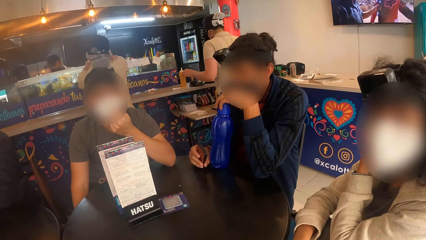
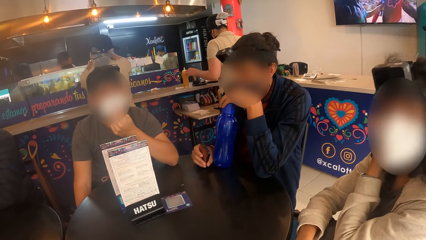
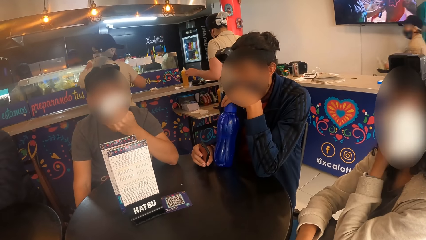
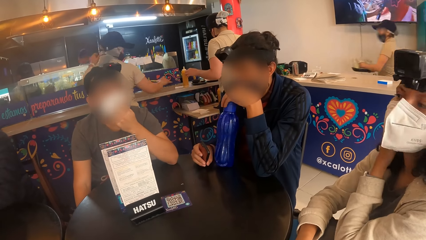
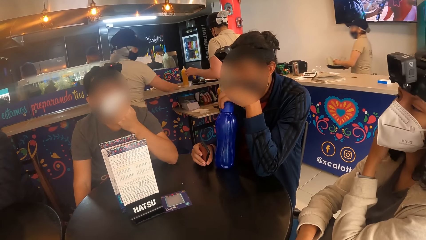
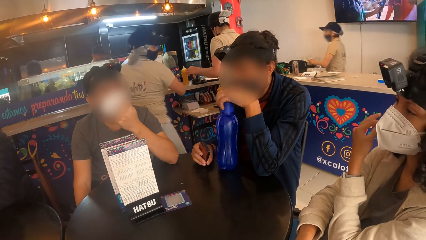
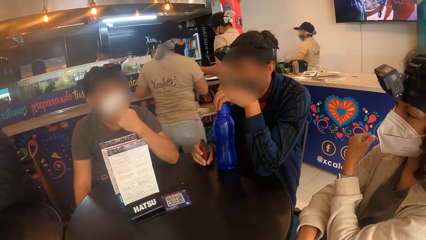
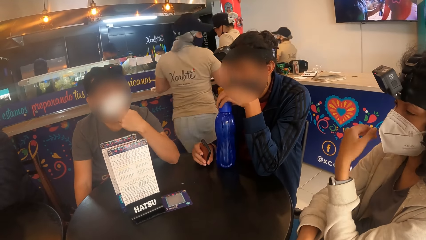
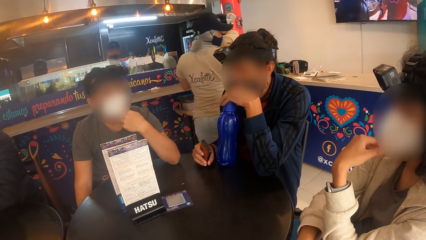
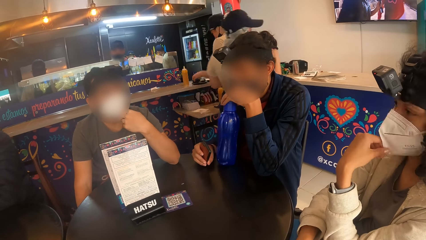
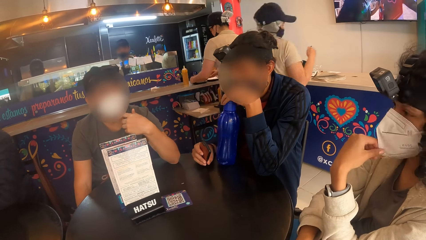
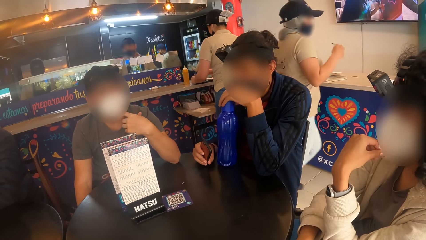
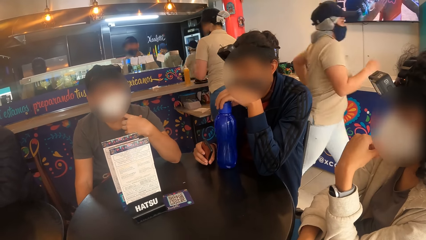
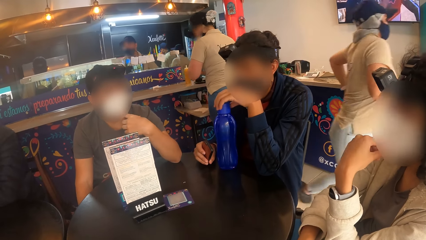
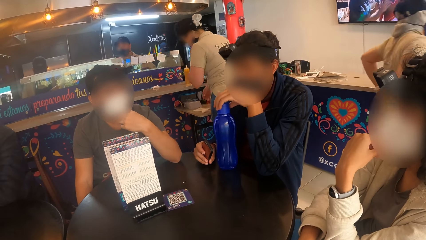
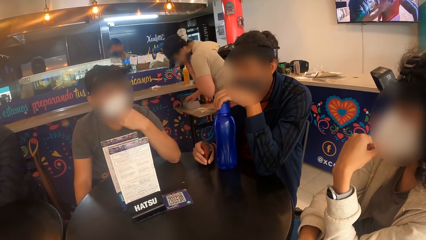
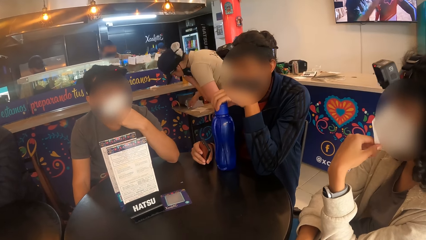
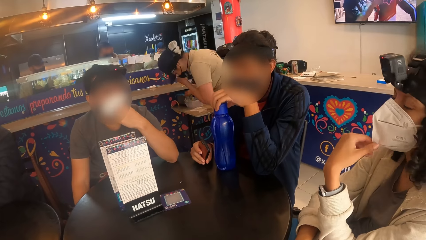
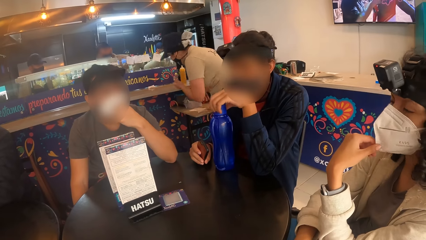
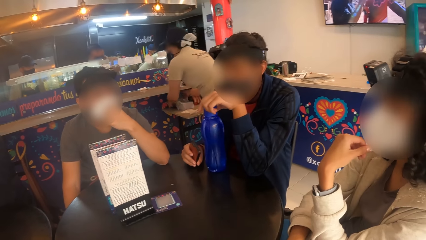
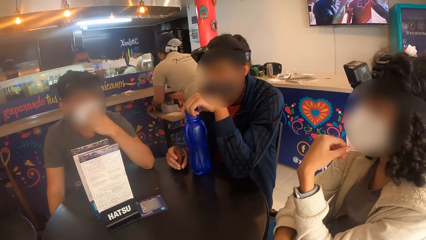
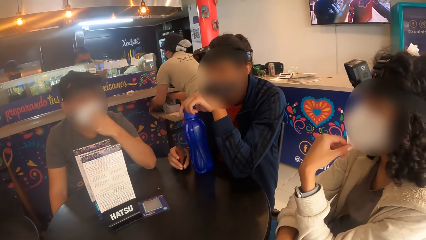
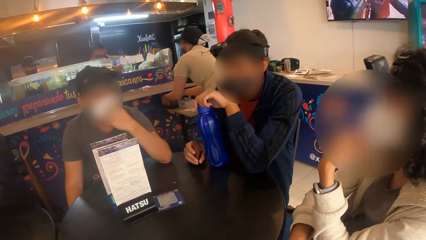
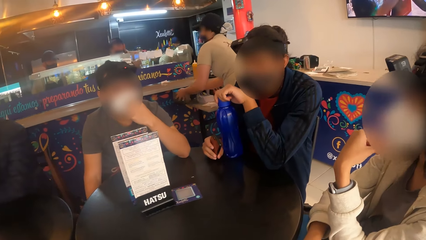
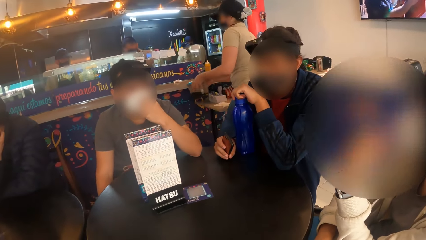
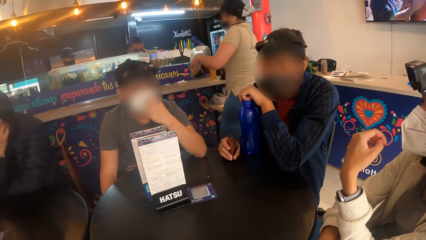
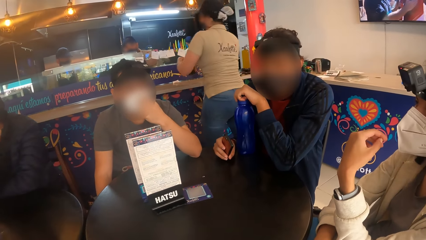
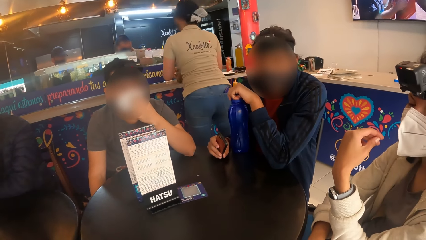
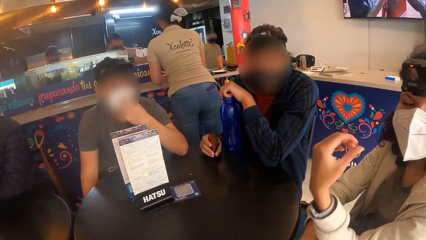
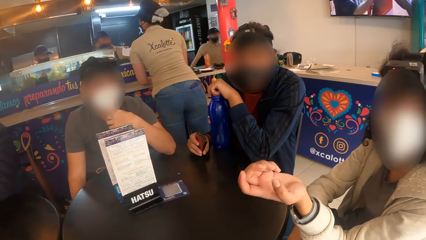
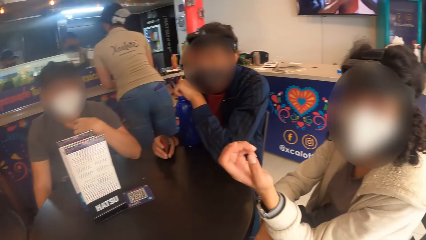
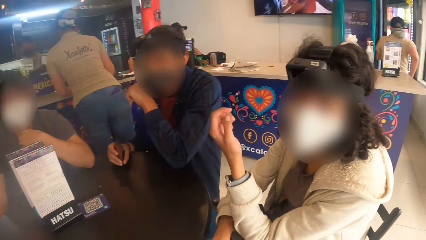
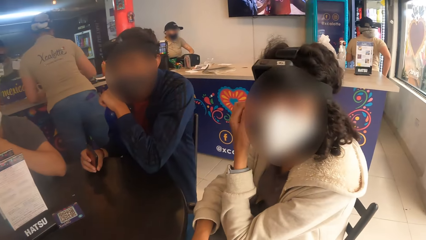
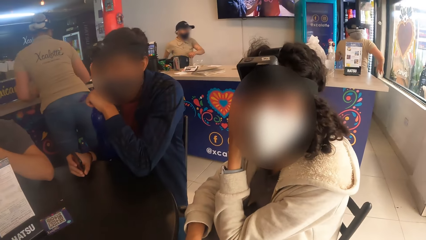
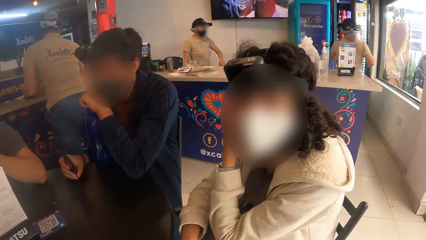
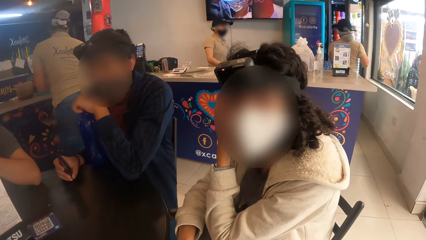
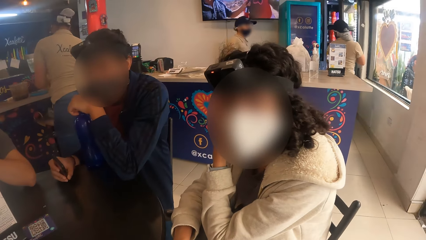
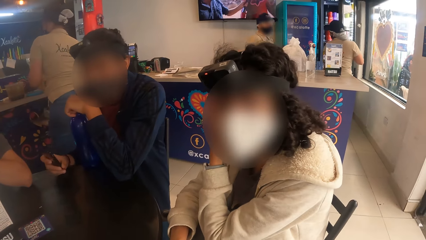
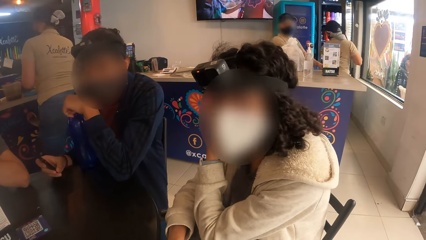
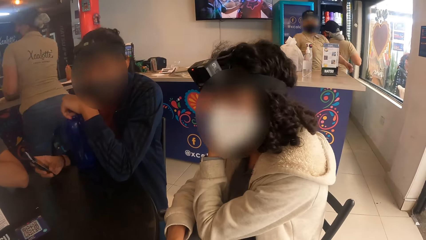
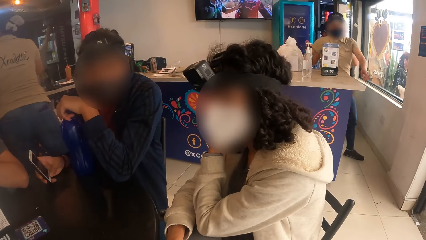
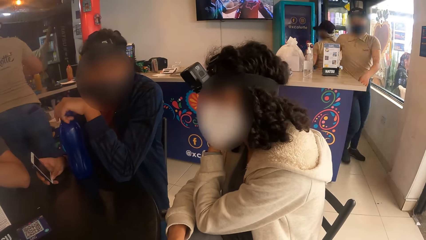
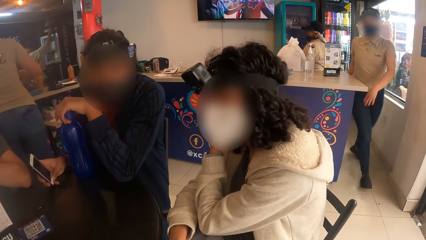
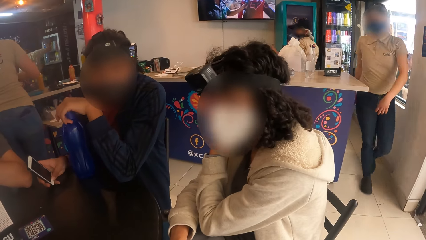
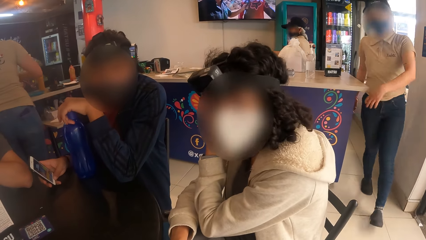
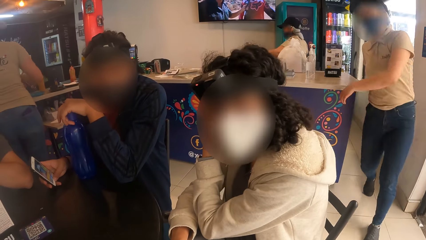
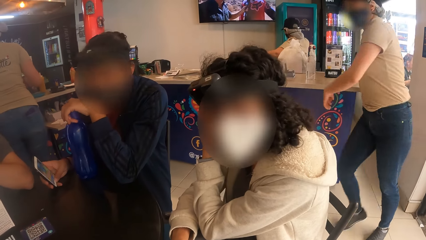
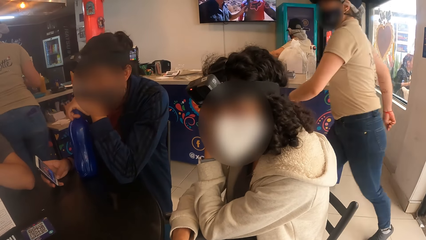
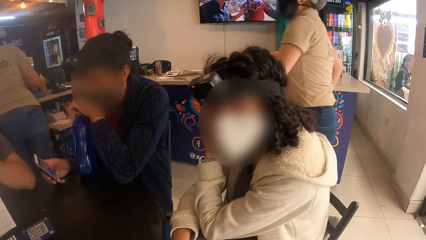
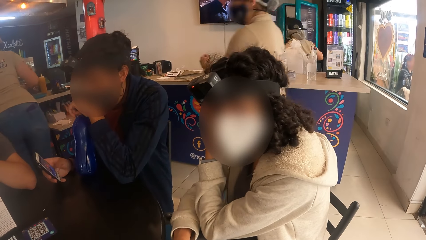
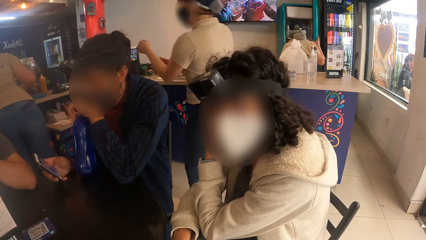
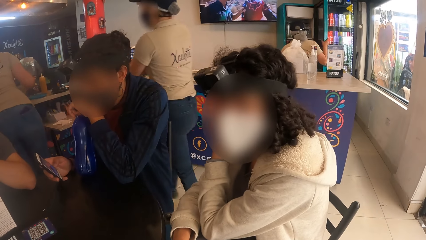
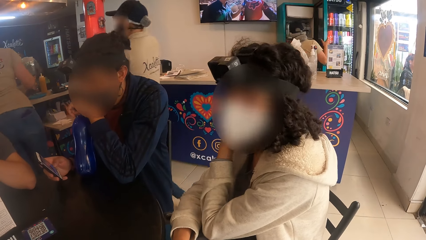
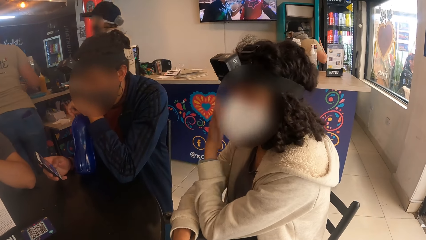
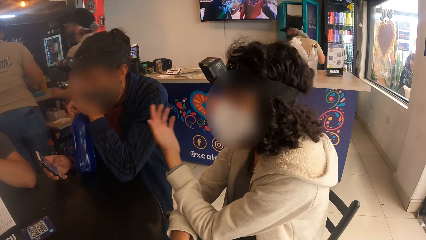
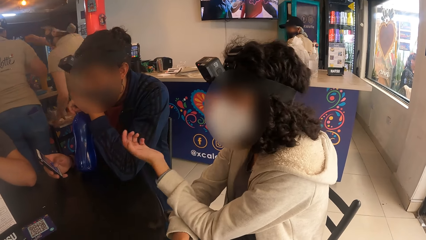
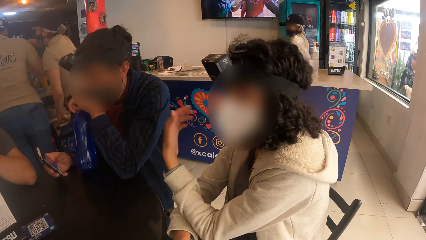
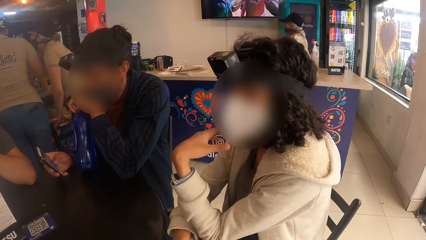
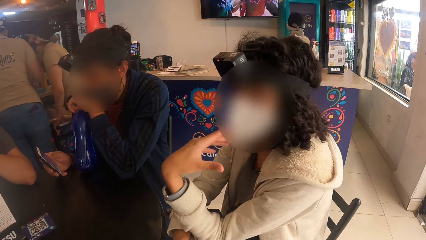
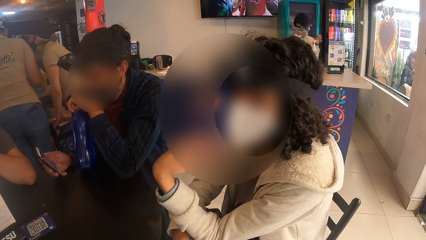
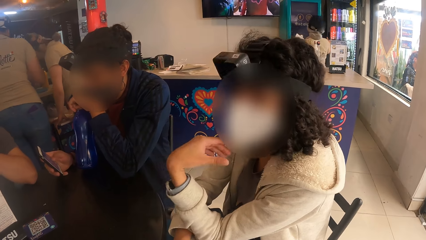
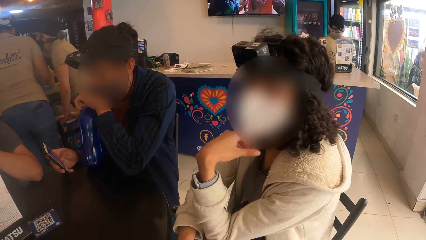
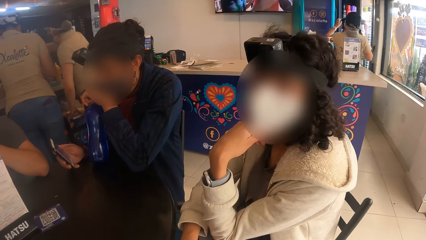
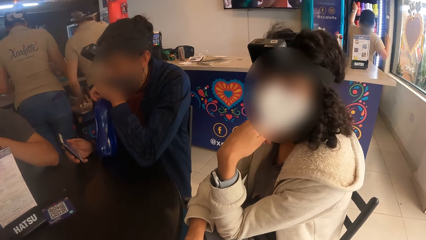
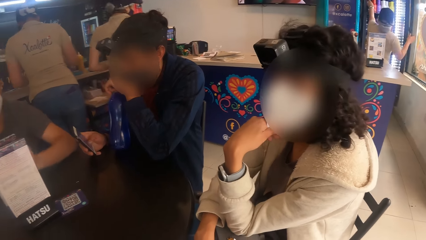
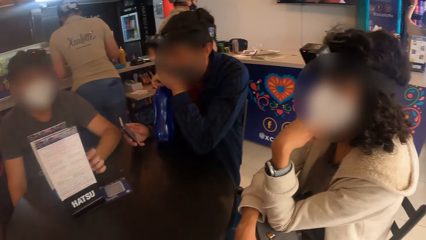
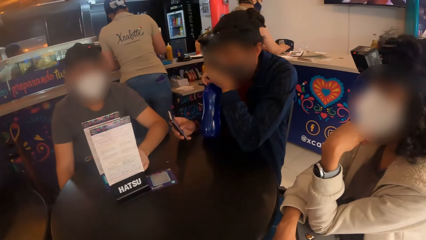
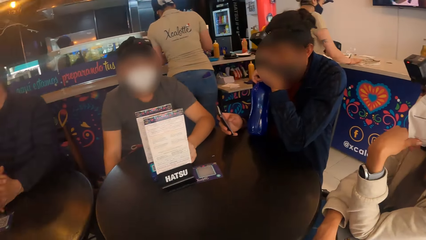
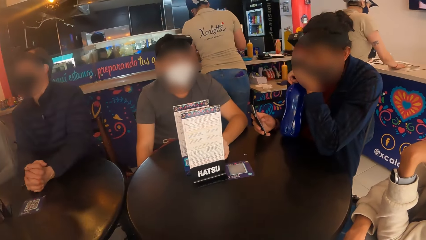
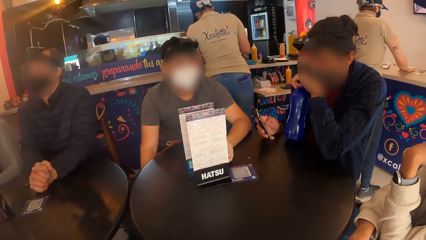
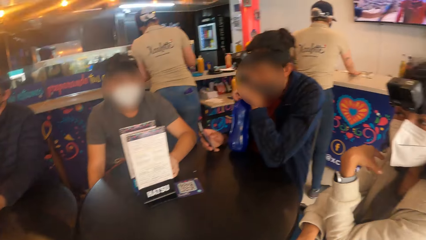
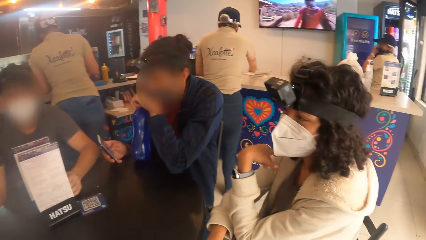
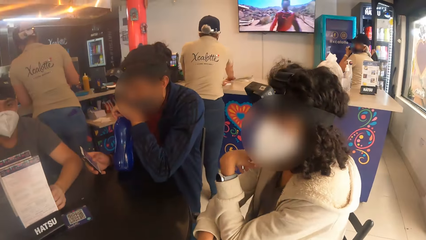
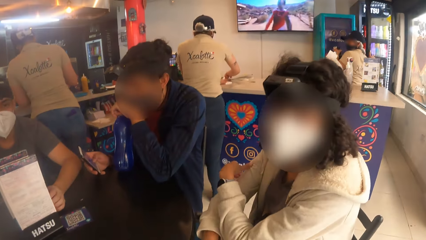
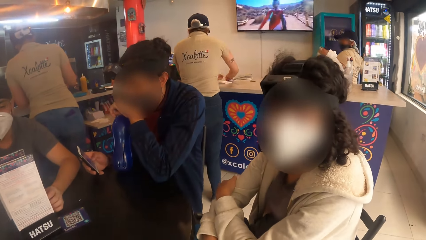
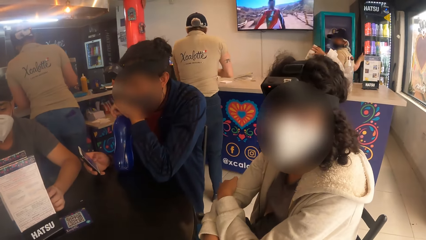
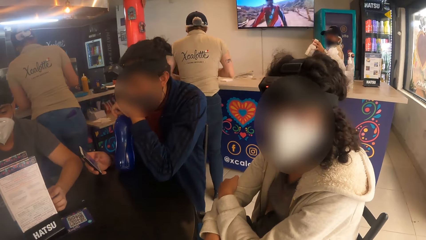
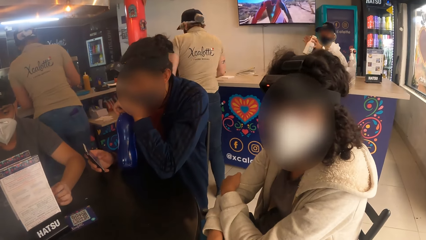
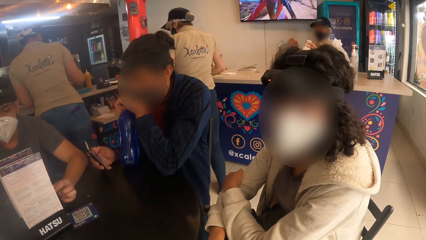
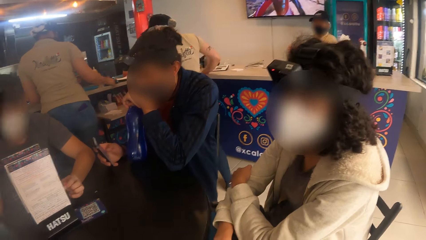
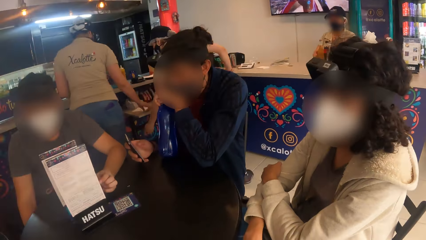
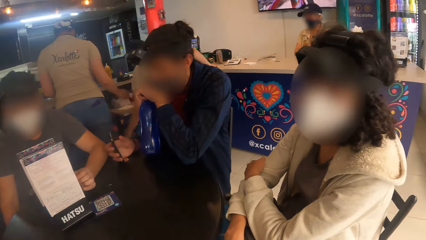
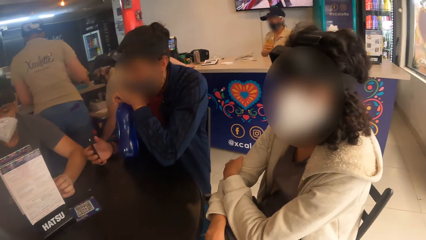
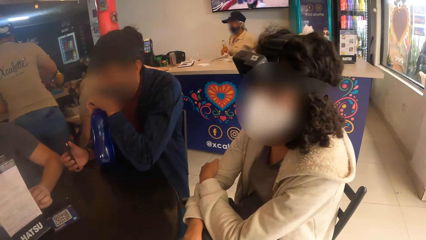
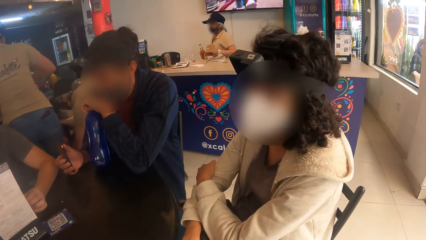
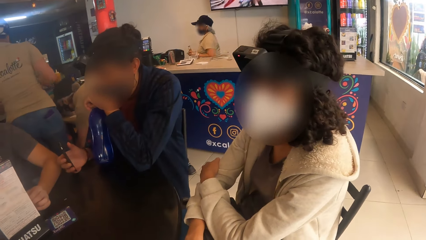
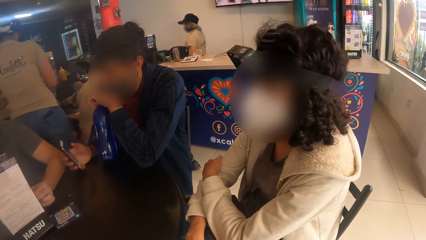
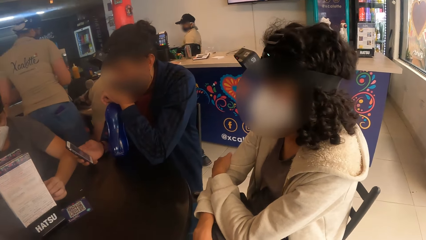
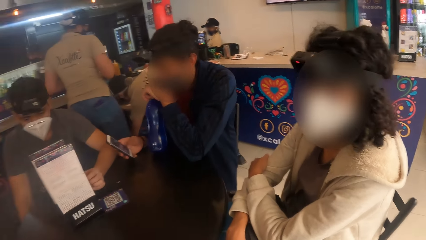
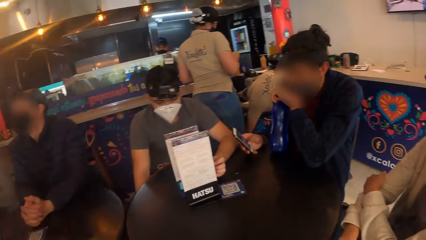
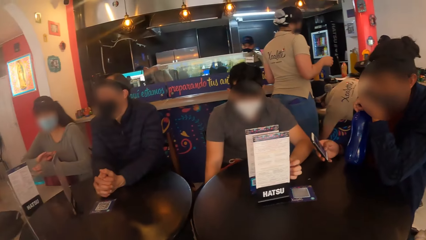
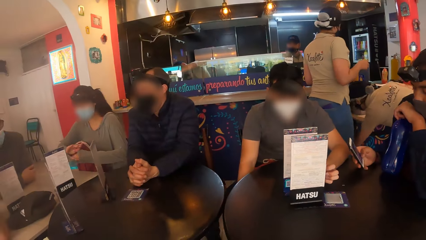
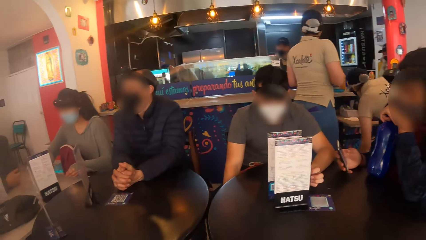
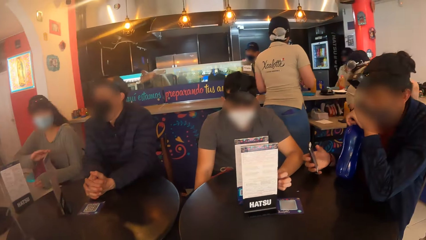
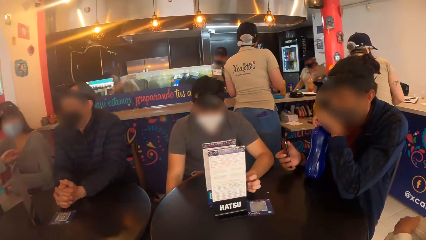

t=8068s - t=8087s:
The woman touches the facemask on her face with her left hand. The woman interacts with the camera wearer. The camera wearer looks around. The woman interacts with the camera wearer with her left hand.
